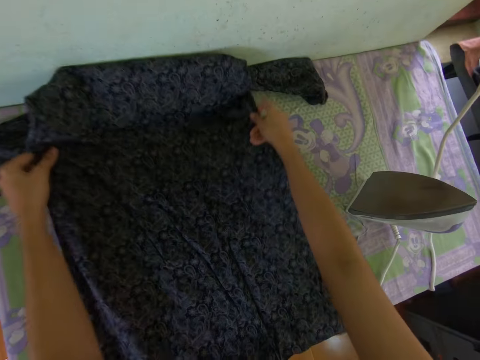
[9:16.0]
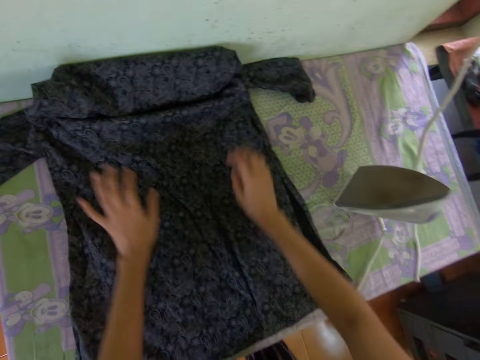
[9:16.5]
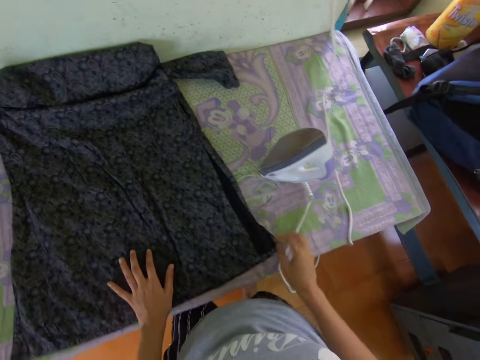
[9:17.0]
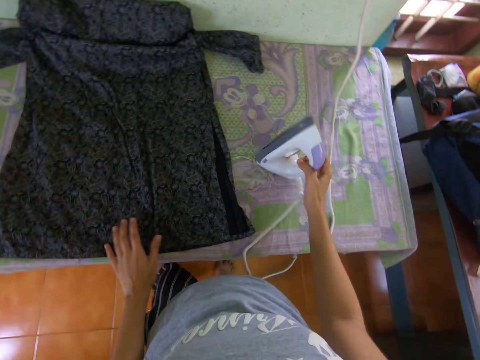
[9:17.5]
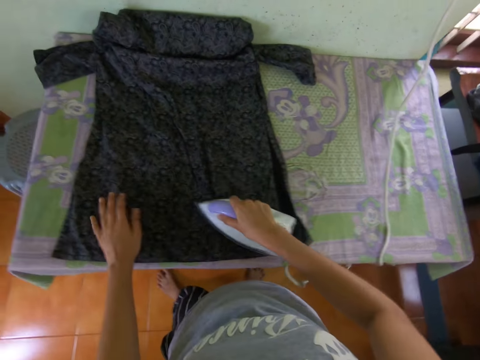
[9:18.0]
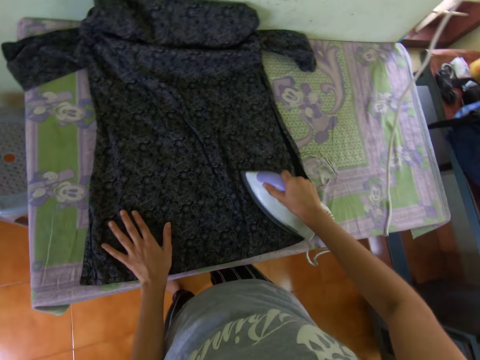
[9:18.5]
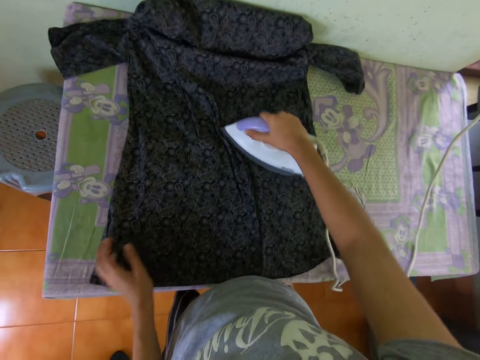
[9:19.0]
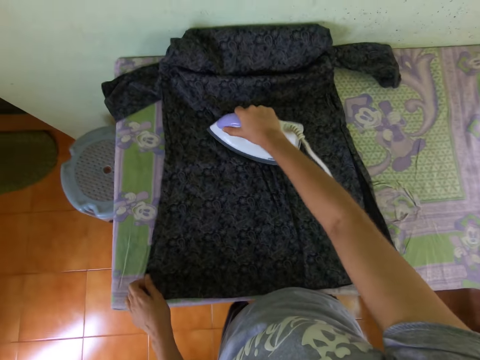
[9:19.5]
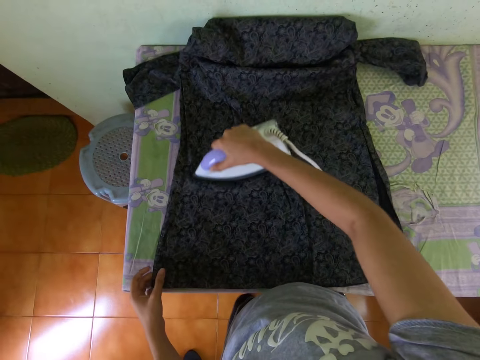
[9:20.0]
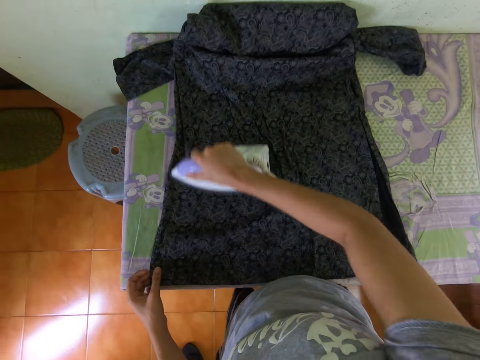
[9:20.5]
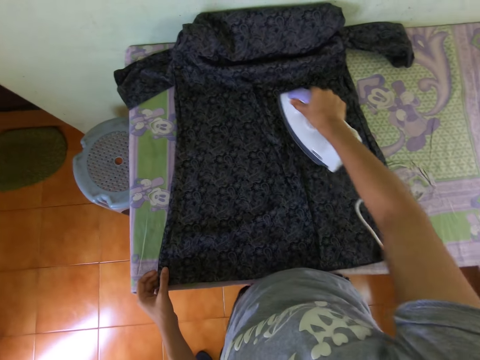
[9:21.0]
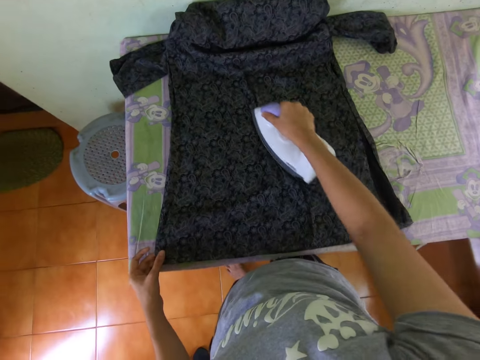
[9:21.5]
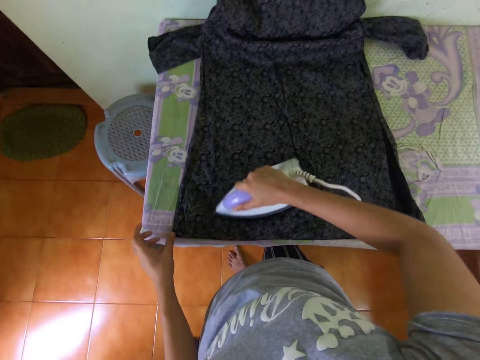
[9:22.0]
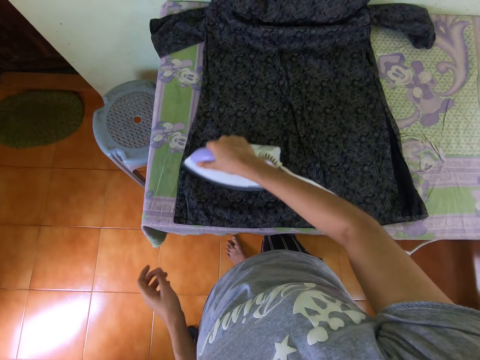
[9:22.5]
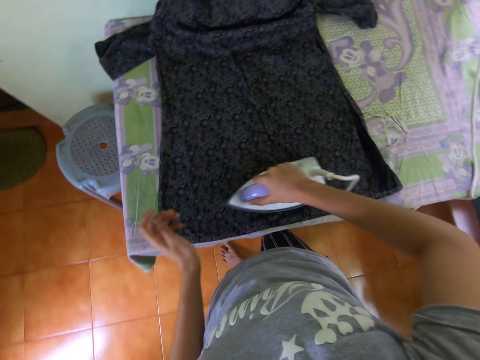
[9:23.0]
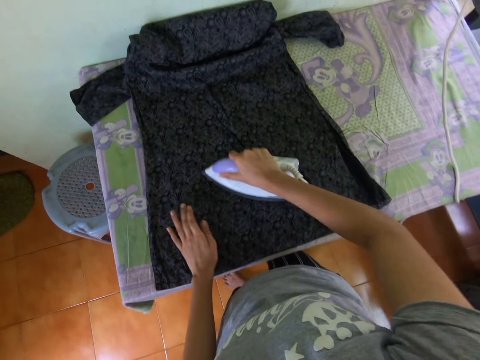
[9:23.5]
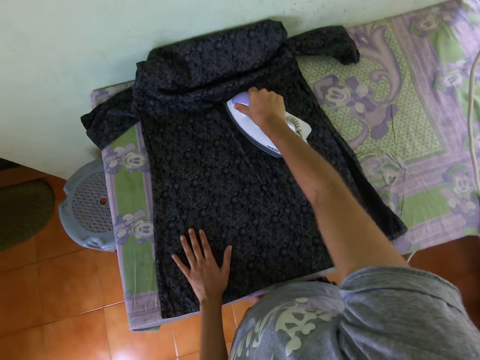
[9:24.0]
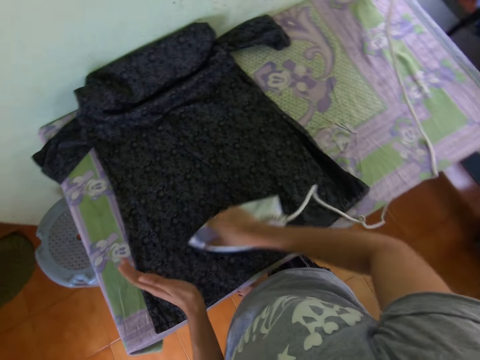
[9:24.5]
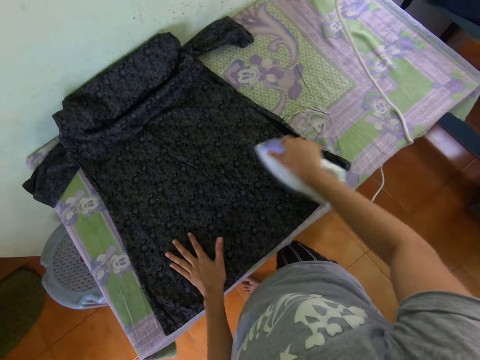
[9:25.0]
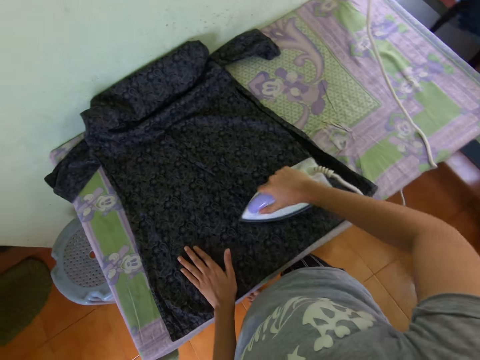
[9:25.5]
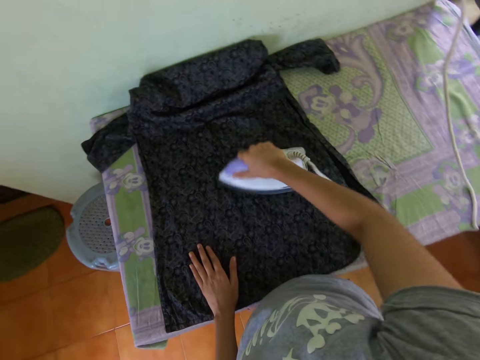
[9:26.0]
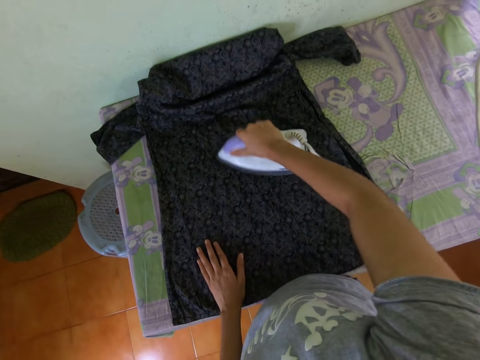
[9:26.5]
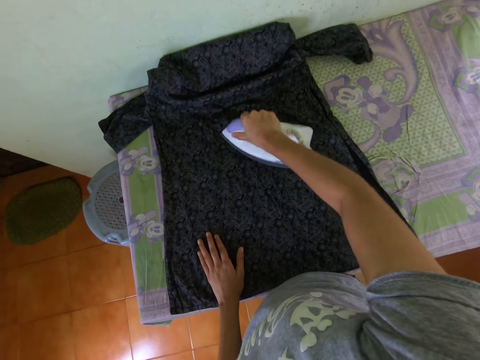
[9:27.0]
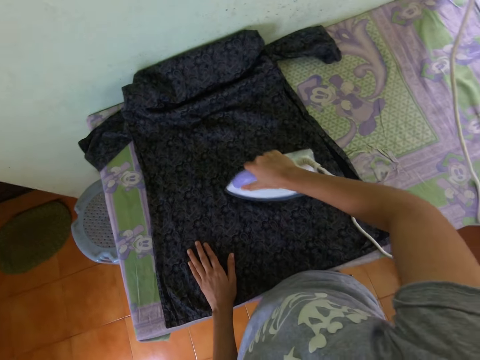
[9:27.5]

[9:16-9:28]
The camera wearer picks up the iron box. They iron the shirt.

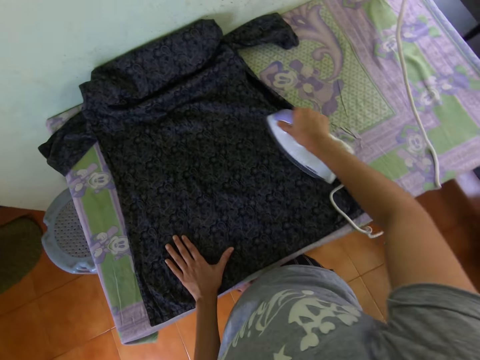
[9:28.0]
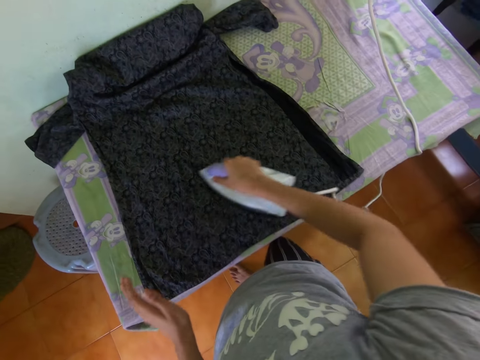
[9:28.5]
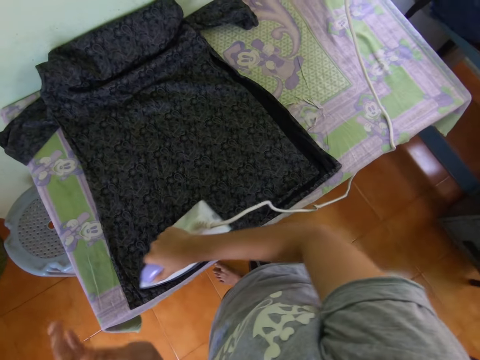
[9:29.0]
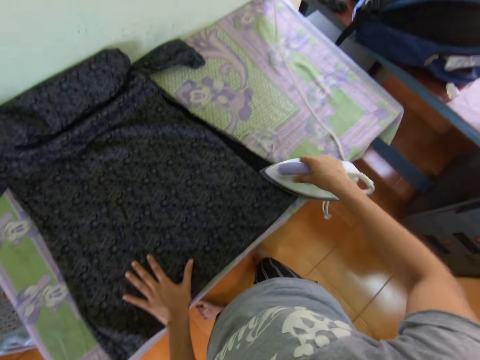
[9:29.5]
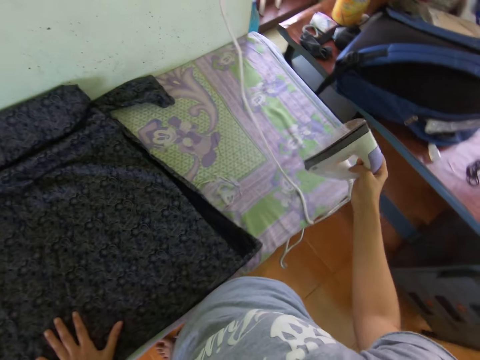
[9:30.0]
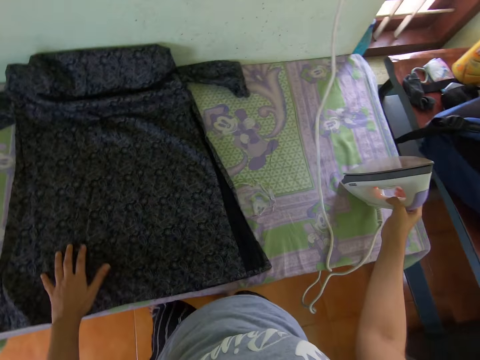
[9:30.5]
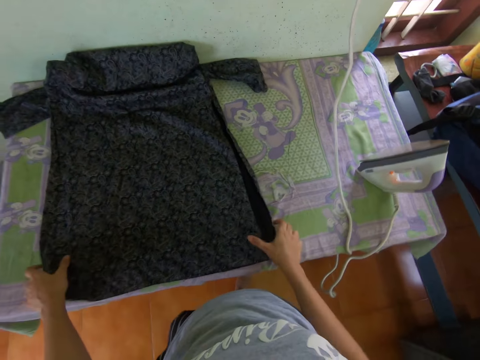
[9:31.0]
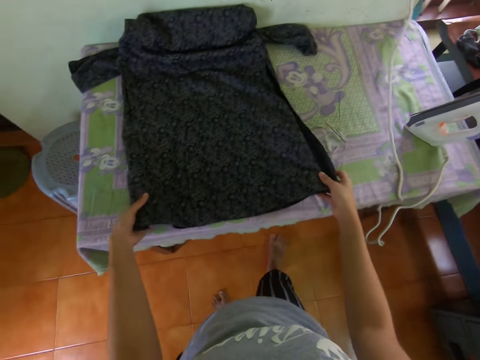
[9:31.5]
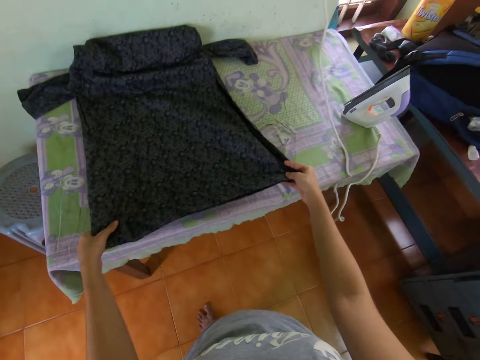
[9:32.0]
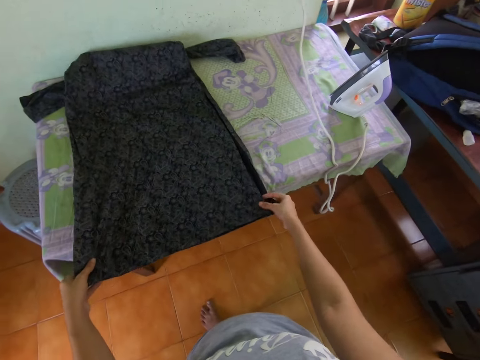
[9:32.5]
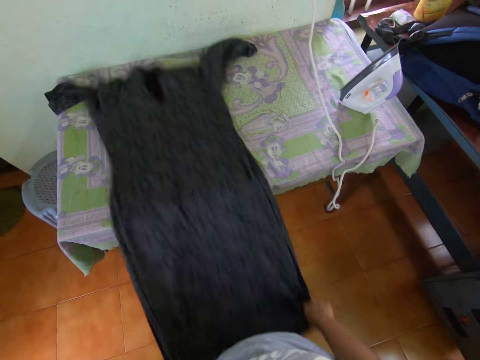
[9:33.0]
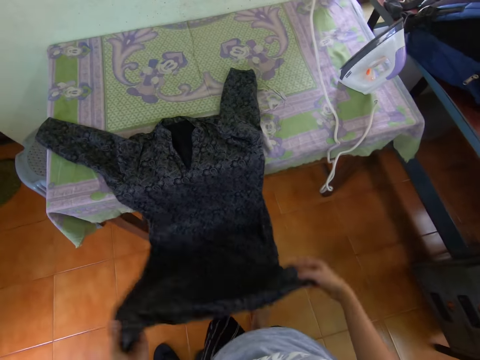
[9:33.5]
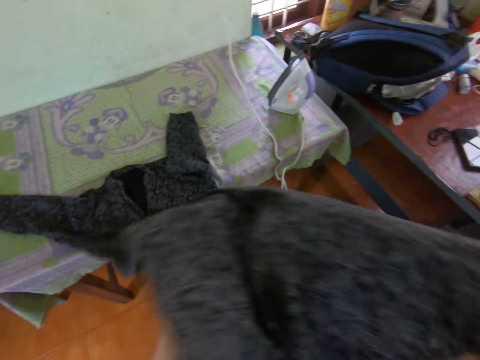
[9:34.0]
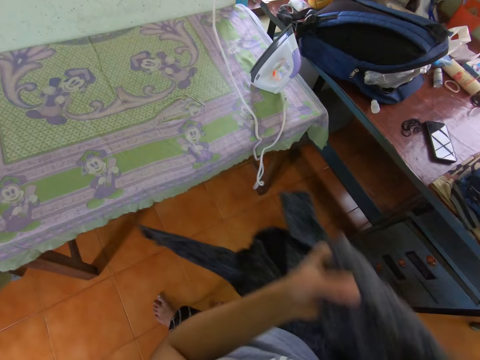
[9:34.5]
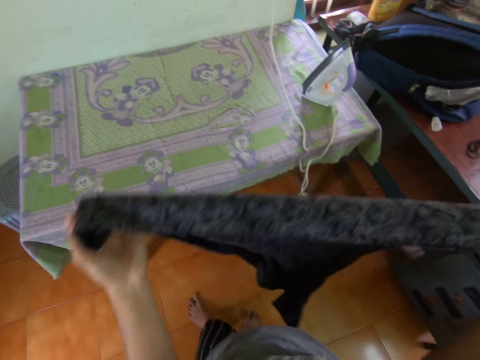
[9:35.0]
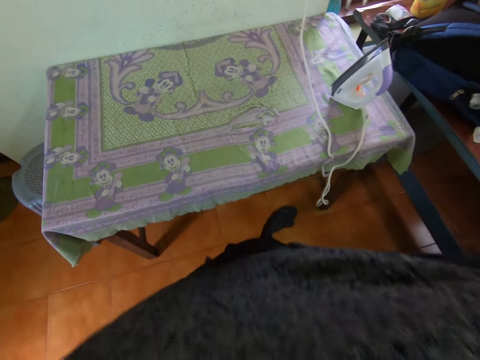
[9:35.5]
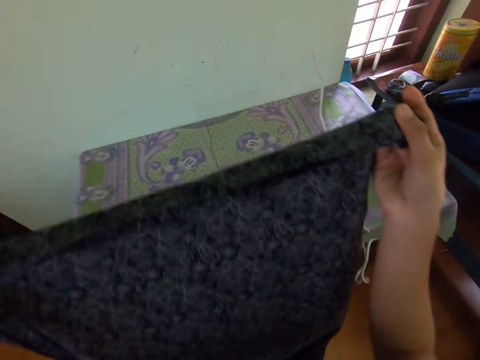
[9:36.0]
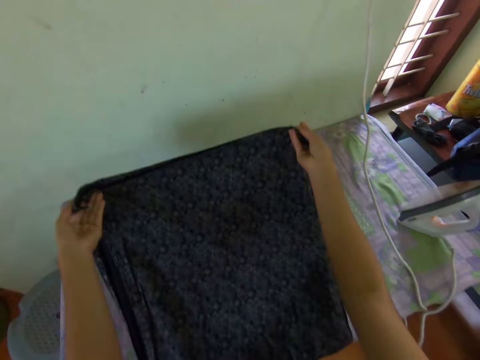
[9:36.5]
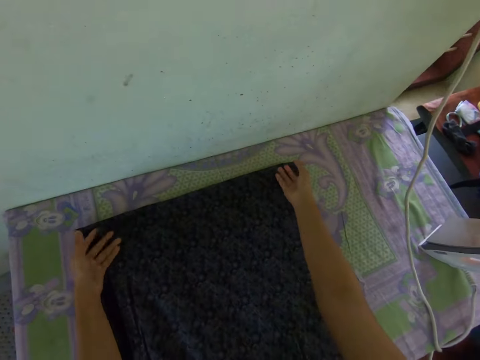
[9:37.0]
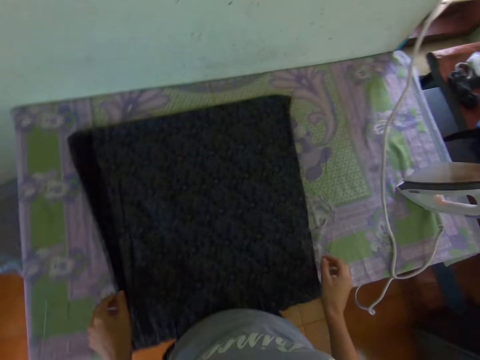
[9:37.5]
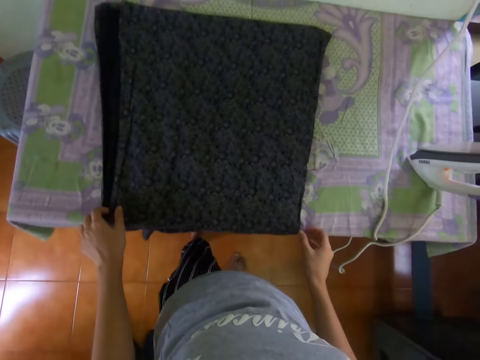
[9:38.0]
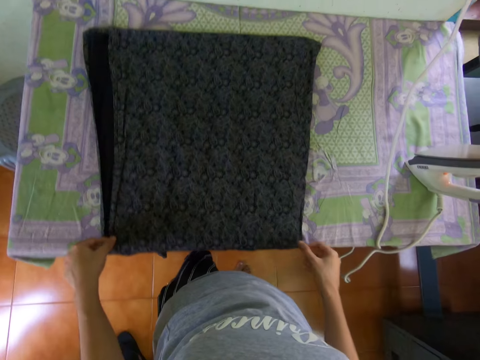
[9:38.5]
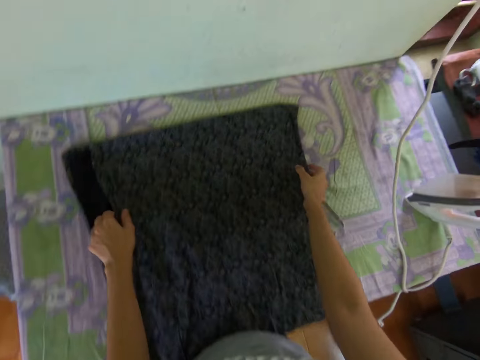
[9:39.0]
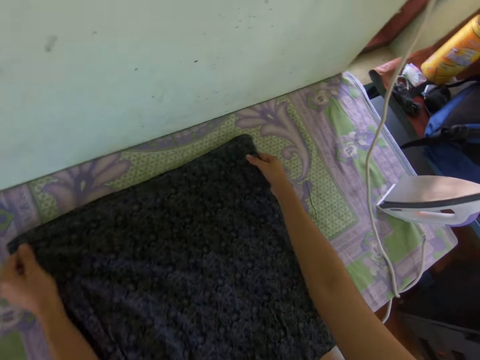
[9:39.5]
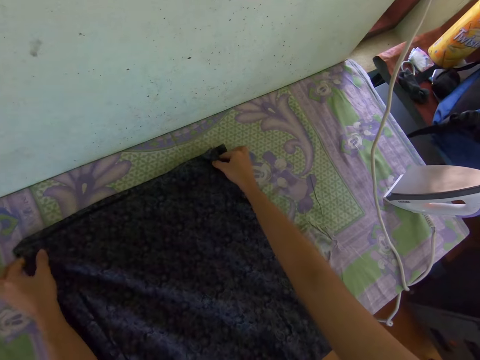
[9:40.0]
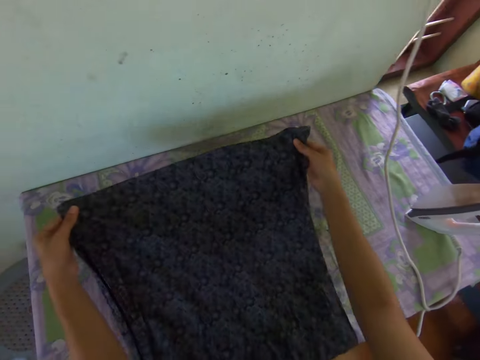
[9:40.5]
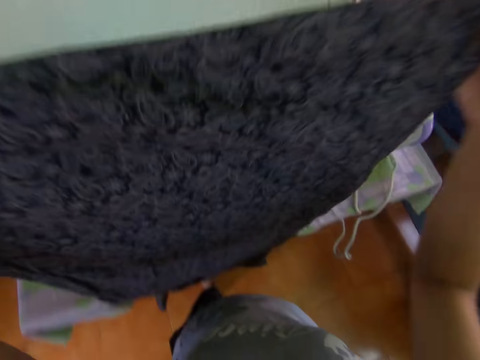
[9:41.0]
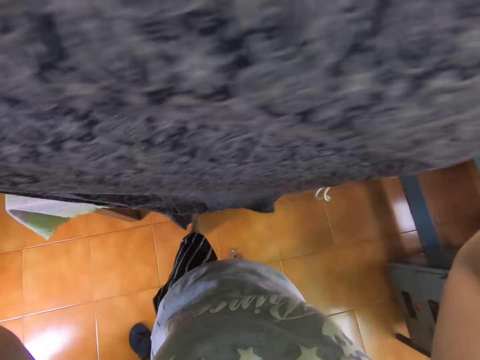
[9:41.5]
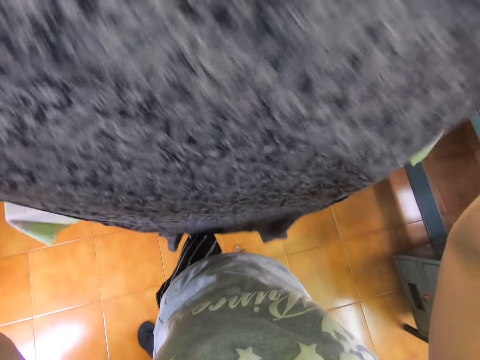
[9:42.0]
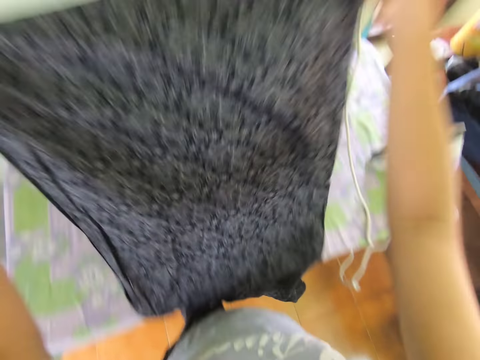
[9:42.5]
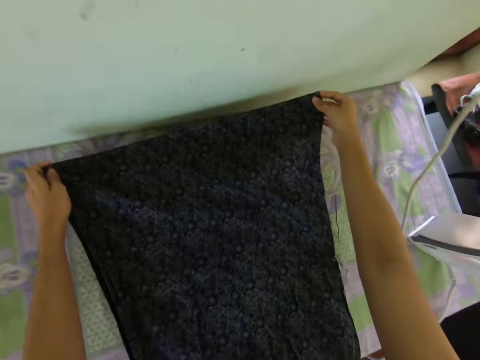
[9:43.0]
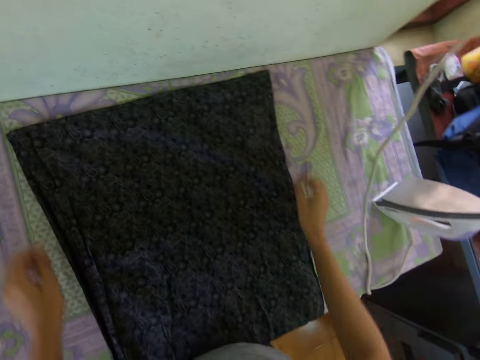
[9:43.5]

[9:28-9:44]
The camera wearer places the iron box on the table. They pick up the shirt. They adjust the dress. They turn the dress. They place the shirt on the table. They straighten the shirt.
